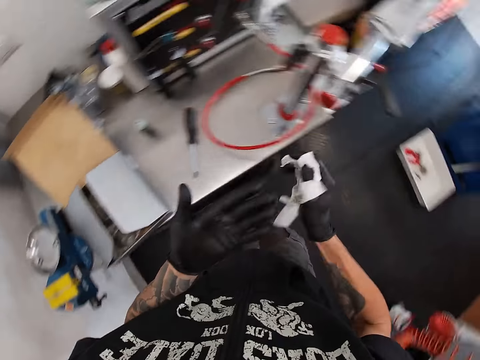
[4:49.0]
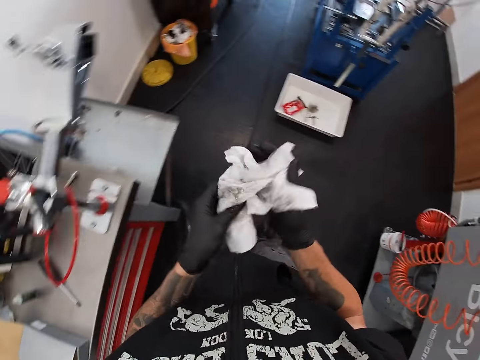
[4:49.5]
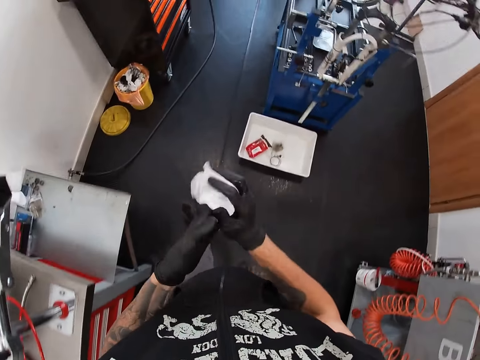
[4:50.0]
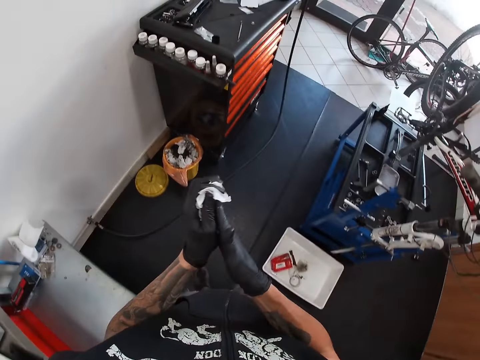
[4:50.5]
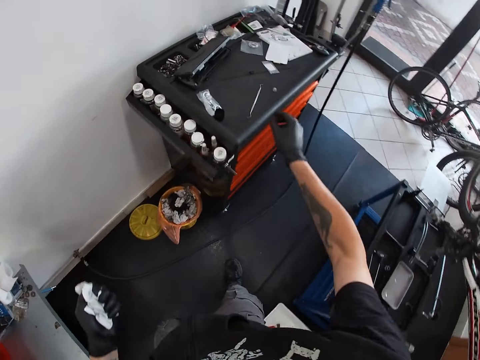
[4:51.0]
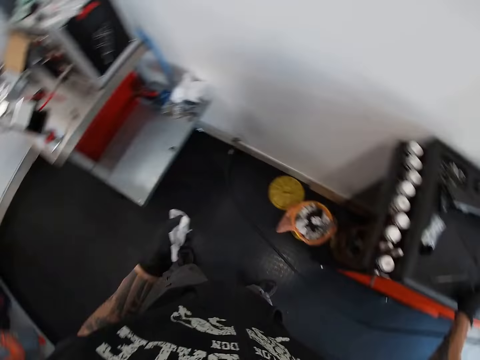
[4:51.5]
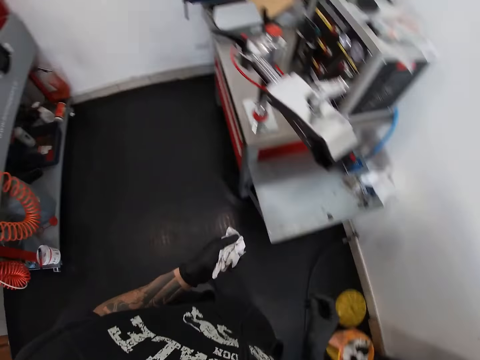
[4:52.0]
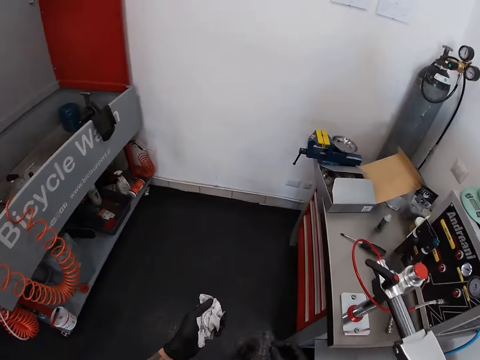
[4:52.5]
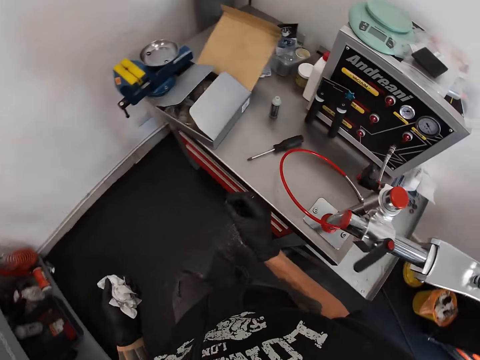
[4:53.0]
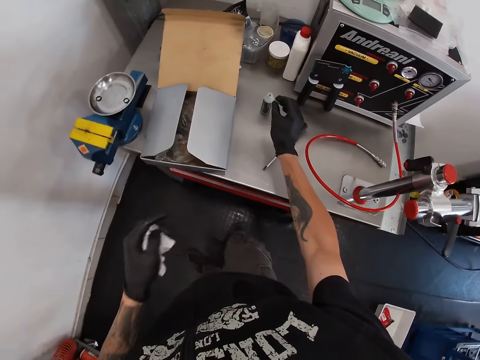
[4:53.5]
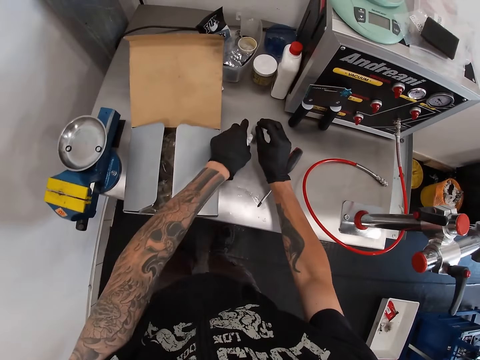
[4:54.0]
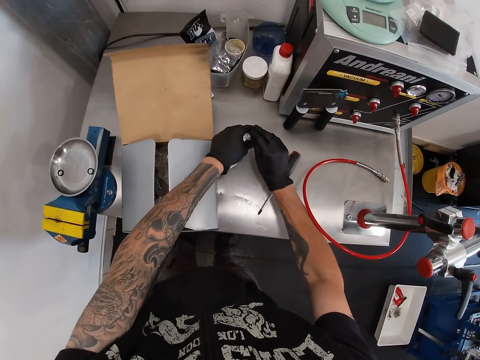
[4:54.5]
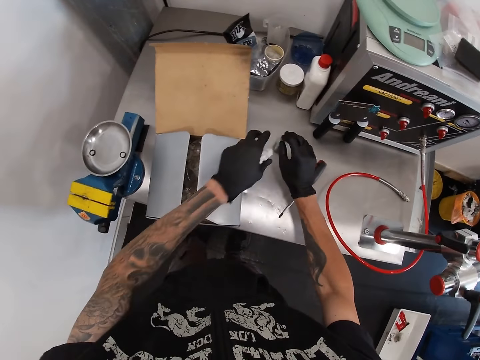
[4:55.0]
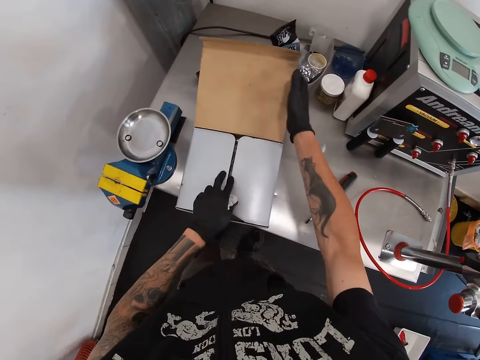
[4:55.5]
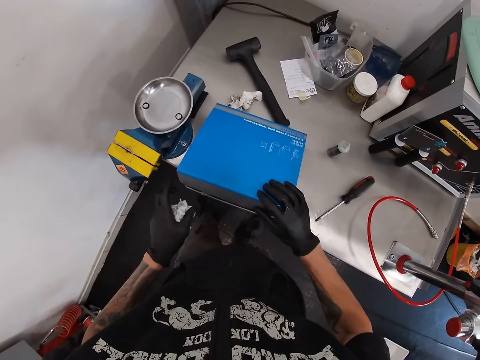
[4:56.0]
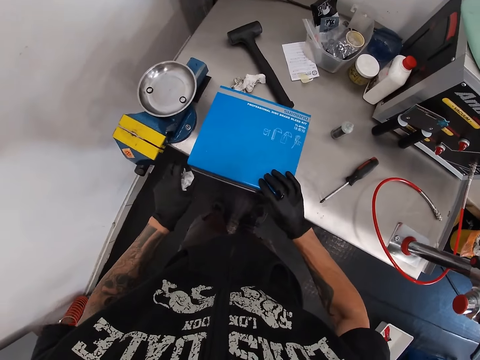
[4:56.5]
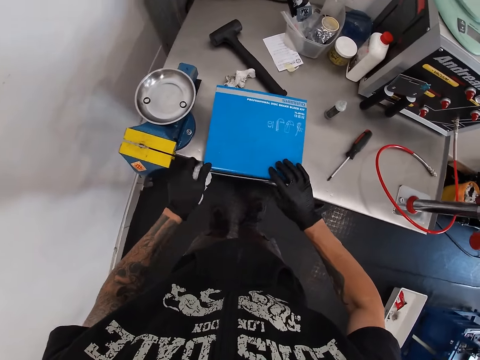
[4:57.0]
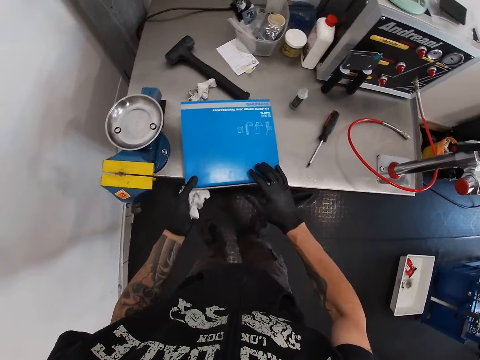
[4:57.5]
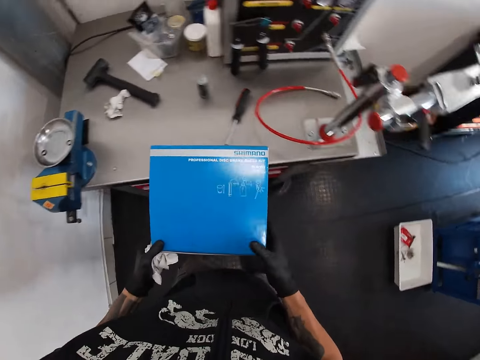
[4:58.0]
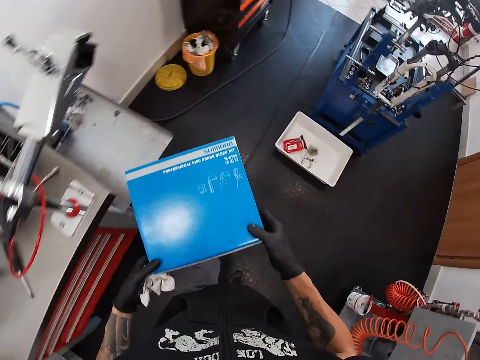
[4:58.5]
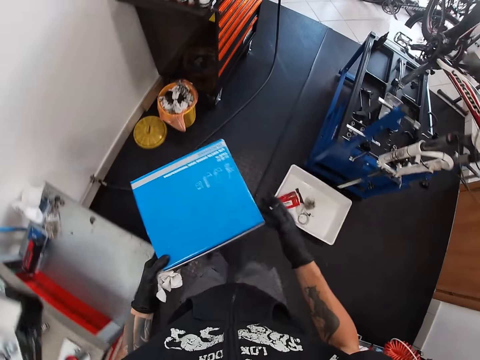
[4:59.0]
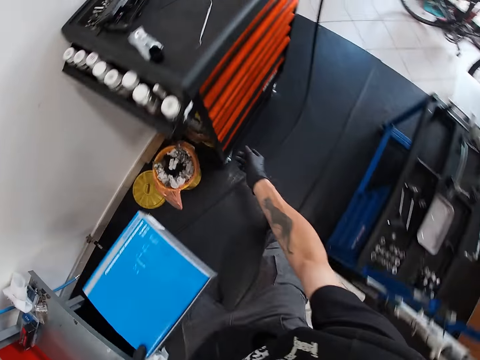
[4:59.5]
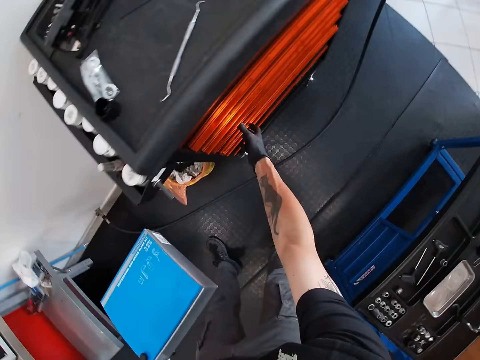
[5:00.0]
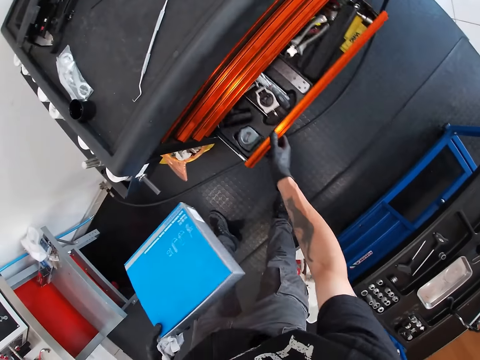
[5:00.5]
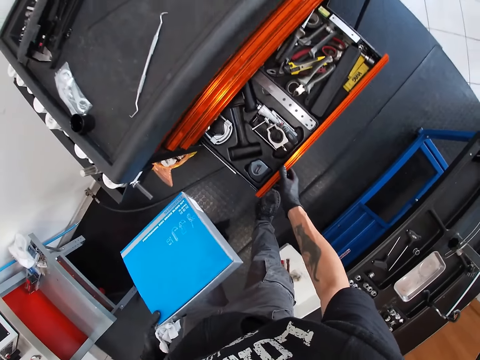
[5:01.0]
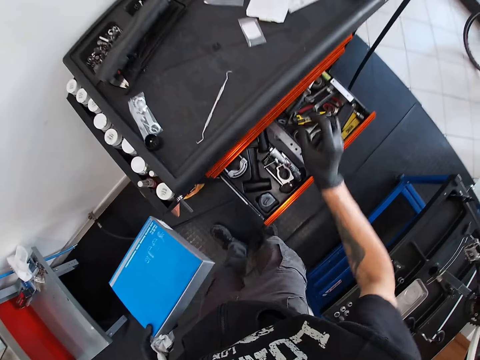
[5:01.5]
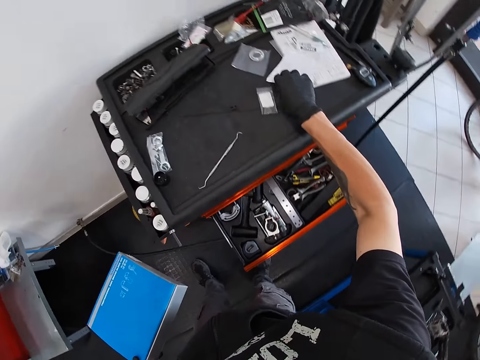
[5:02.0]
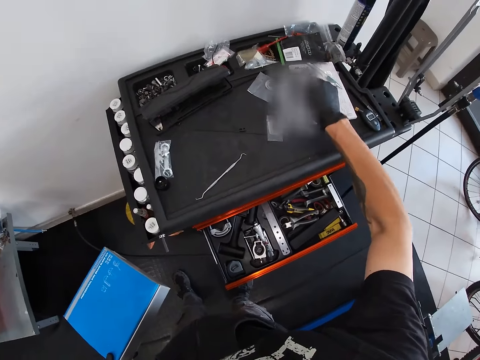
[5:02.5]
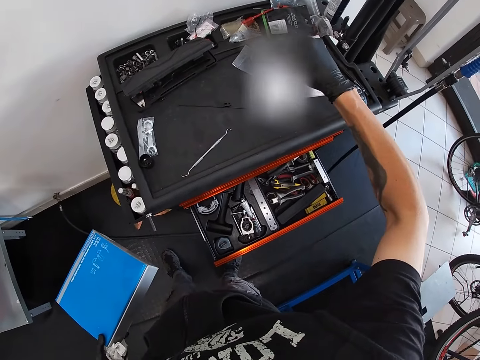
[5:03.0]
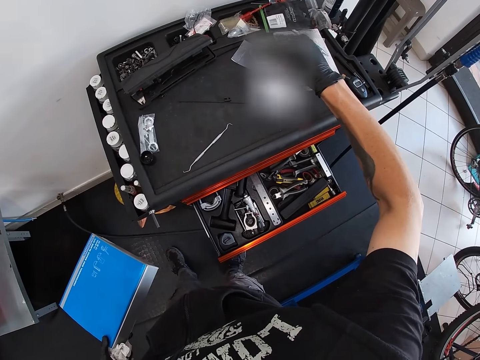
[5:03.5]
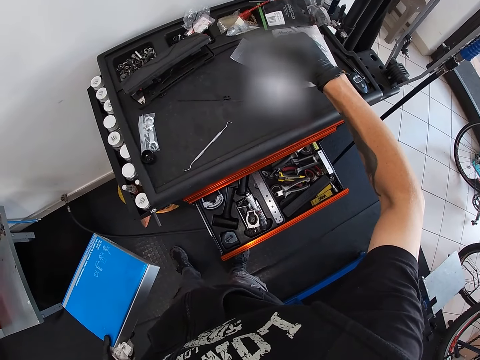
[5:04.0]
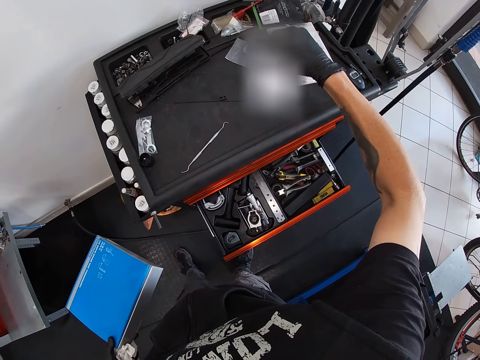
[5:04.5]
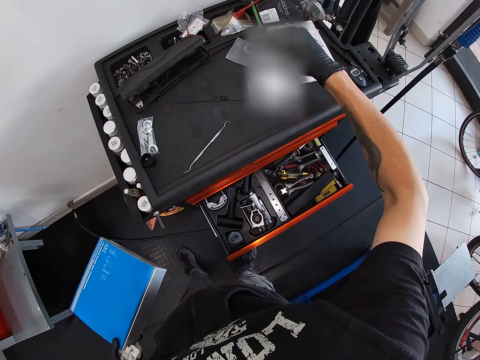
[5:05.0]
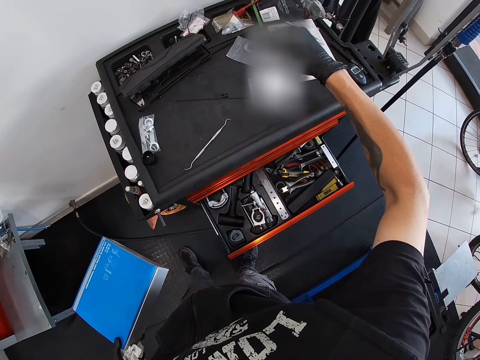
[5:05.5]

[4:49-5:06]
The camera wearer cleans both hands with a tissue paper. He picks up a bottle lid. He closes the cap of the bottle on the cabinet top with his right hand. He closes the bottle again. He closes the paper pack on the cabinet top with his right hand. He carries the paper pack from the cabinet top with both hands. He opens a cabinet drawer with his right hand. He picks up a white paper from the cabinet top with his right hand. He reads something.

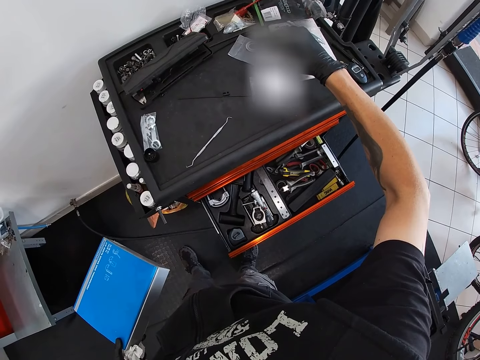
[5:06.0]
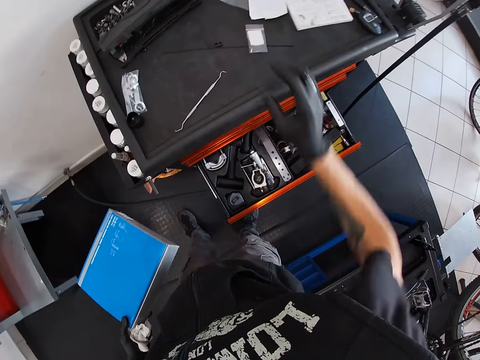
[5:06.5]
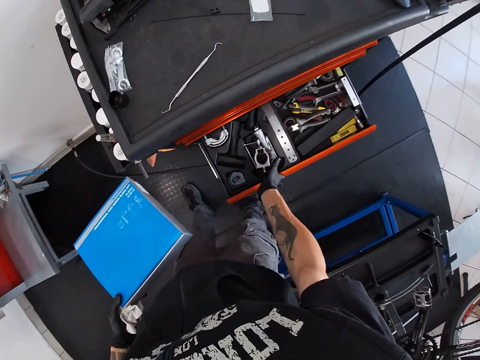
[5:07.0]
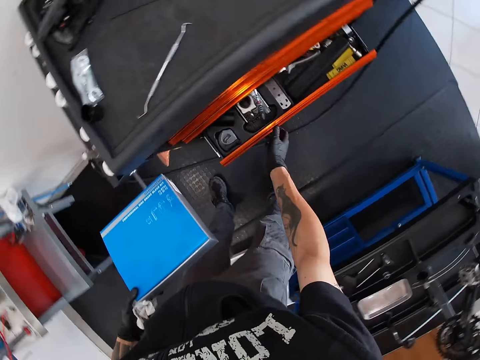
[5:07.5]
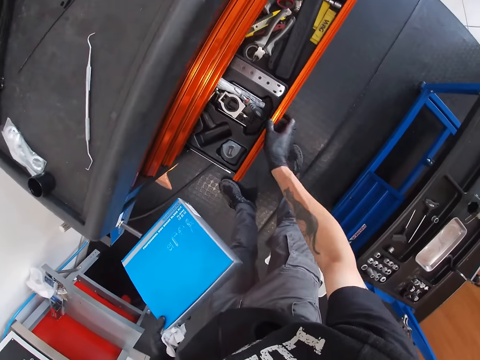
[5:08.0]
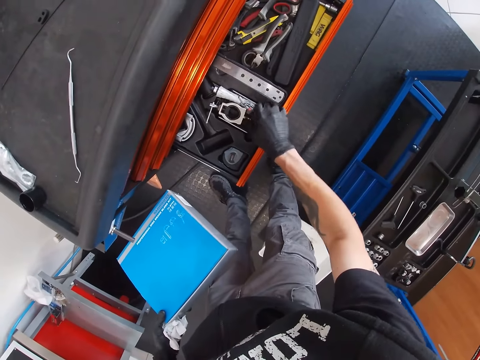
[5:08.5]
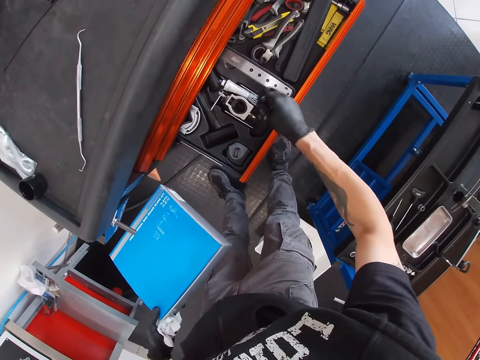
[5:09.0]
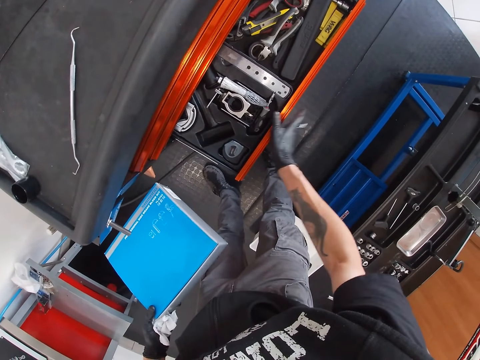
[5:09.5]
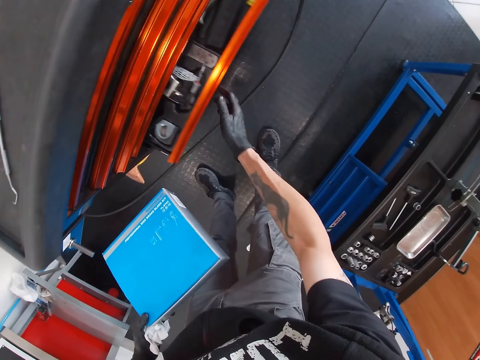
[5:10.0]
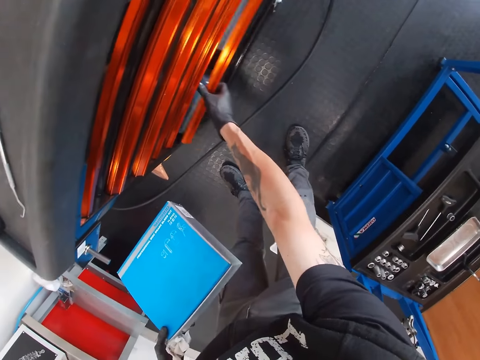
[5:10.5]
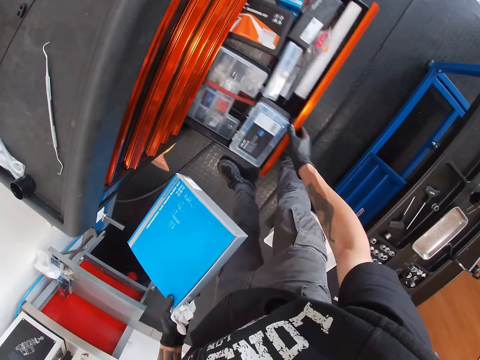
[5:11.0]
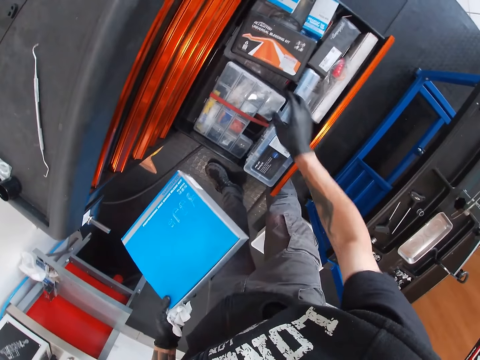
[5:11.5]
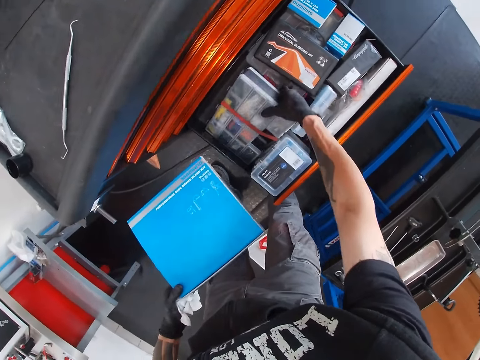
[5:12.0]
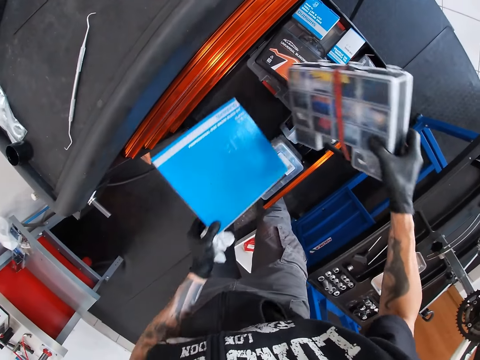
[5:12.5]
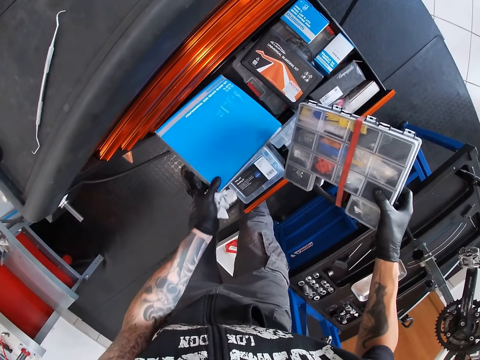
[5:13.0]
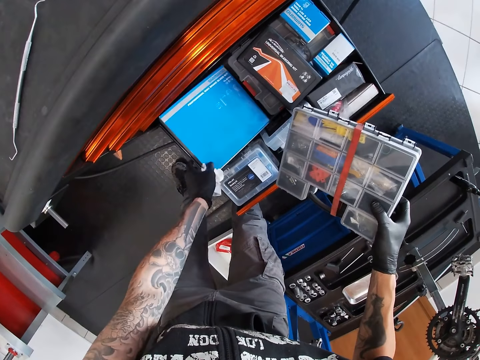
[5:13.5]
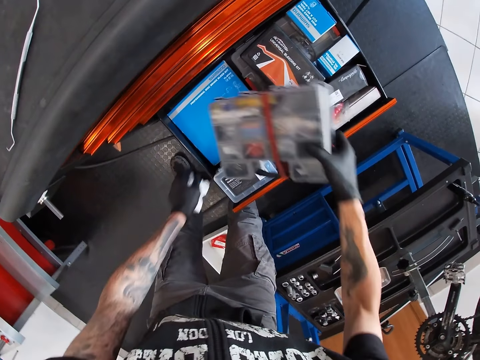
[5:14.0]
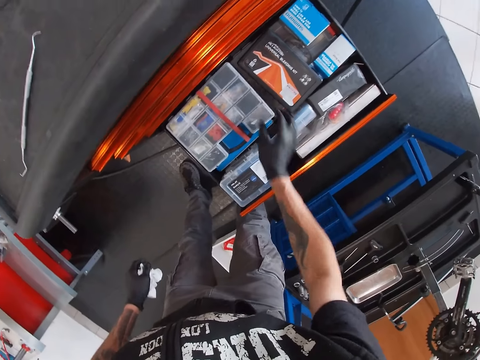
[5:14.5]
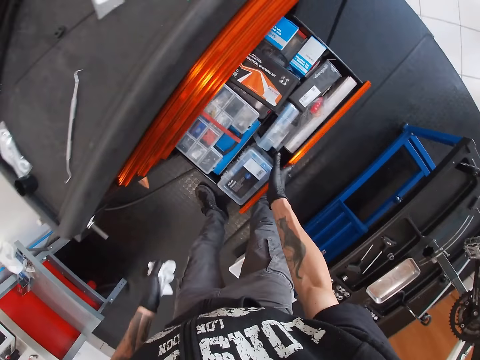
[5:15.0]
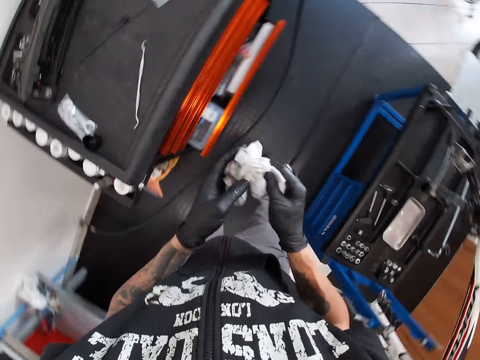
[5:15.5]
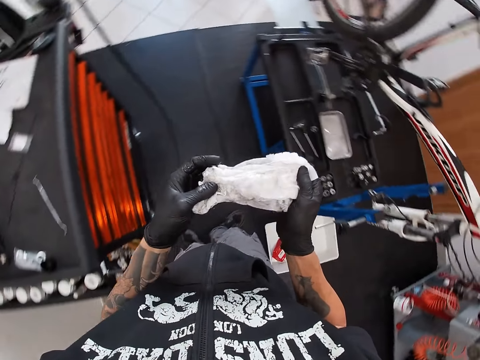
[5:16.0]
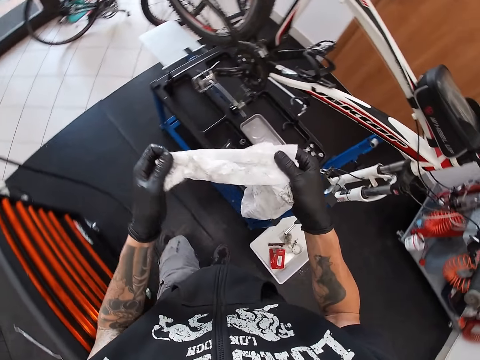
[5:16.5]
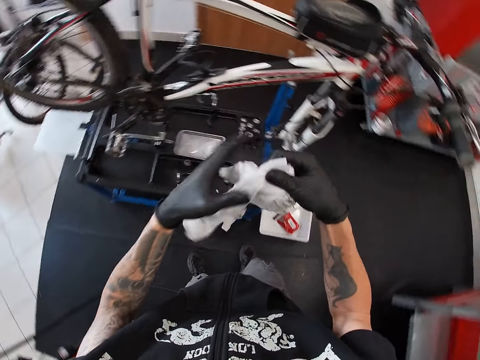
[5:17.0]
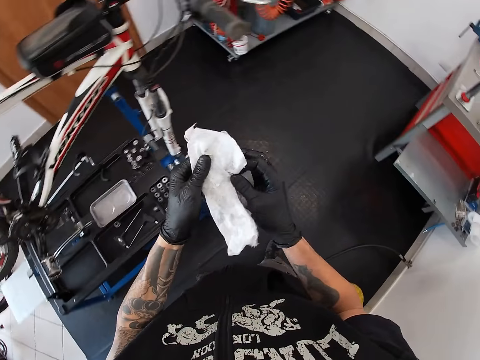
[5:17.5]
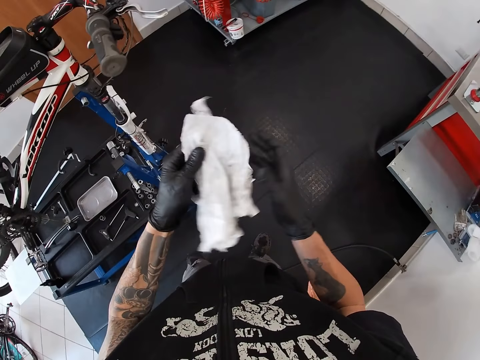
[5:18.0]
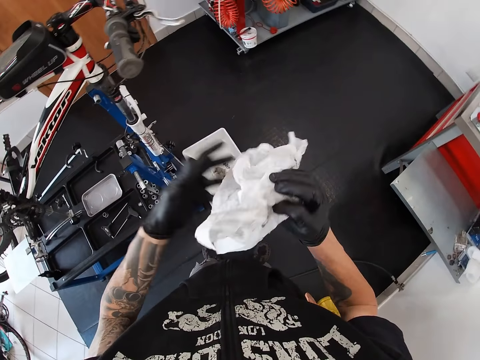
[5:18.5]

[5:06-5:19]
The camera wearer drops something. He closes the drawer. He adjusts the screwdriver in the cabinet drawer with his right hand. He closes the cabinet drawer with his right hand. He opens the cabinet drawer with his right hand. He carries a tool box from the cabinet drawer with his right hand. He drops the paper pack into the cabinet drawer with his left hand. He drops the tool box into the cabinet drawer with his right hand. He closes the cabinet drawer with his right hand. He unfolds the paper towel.
